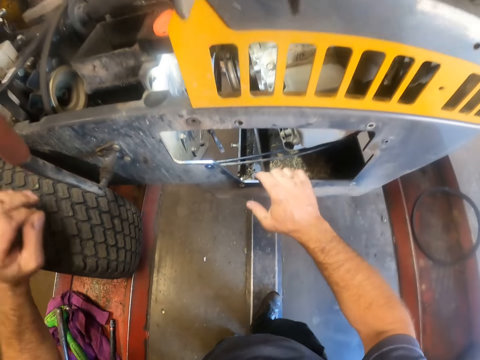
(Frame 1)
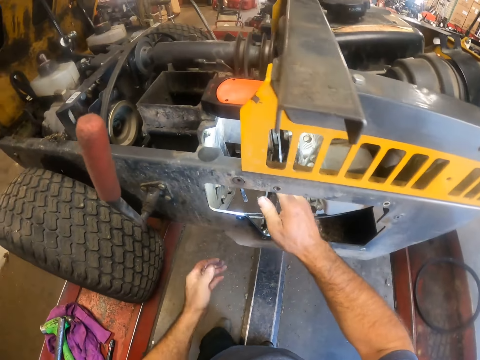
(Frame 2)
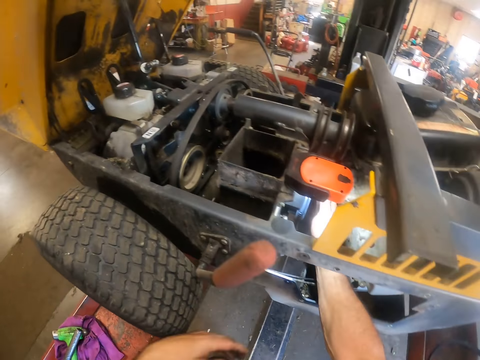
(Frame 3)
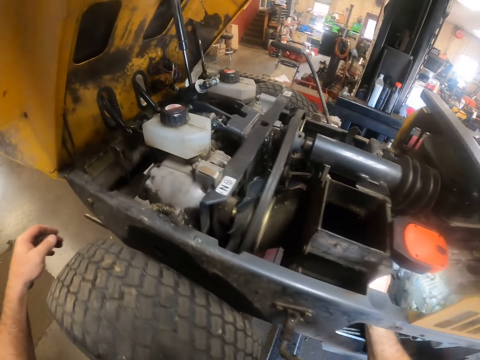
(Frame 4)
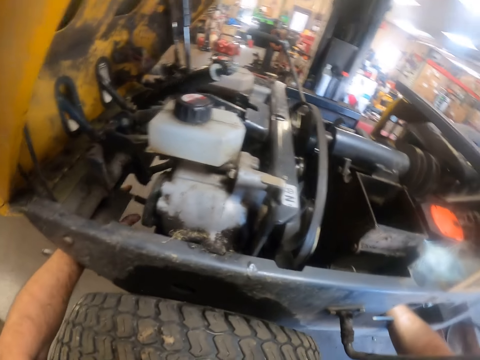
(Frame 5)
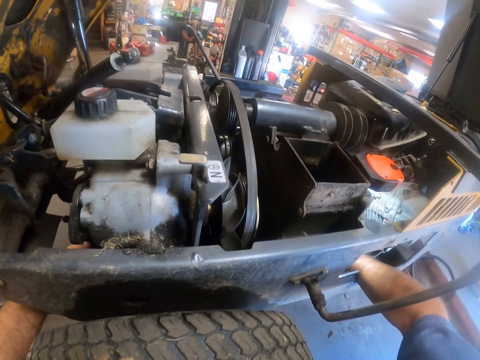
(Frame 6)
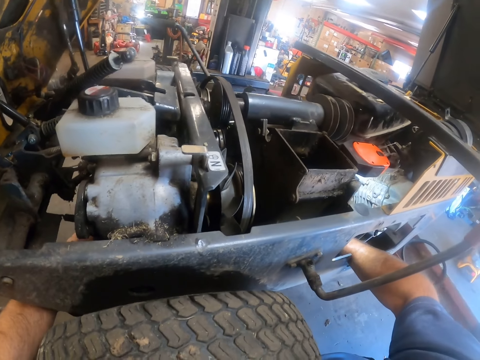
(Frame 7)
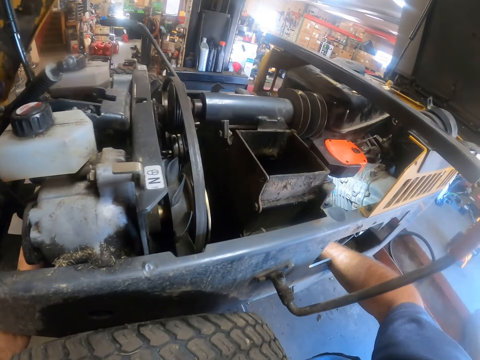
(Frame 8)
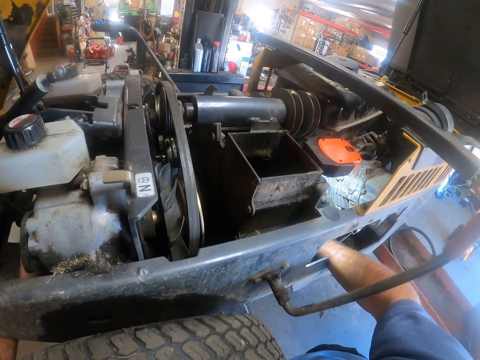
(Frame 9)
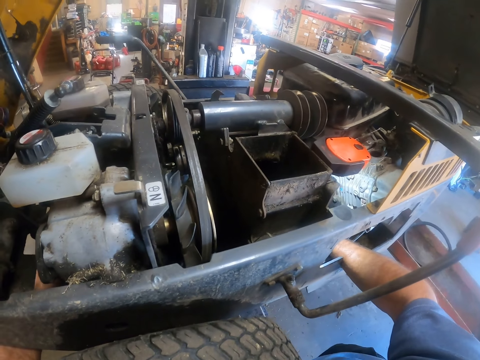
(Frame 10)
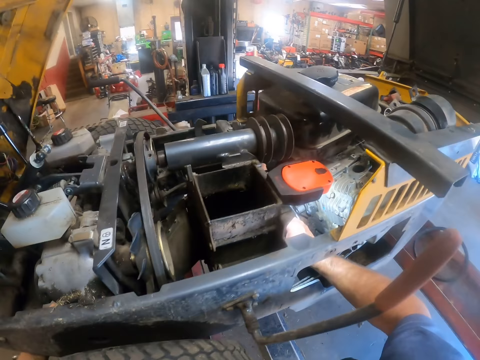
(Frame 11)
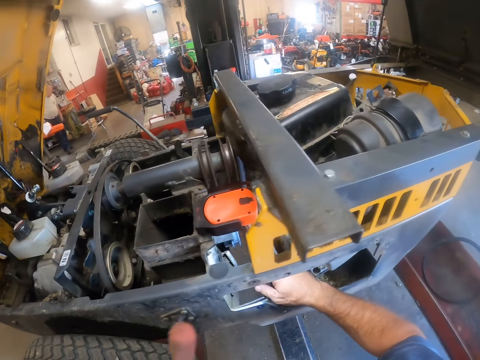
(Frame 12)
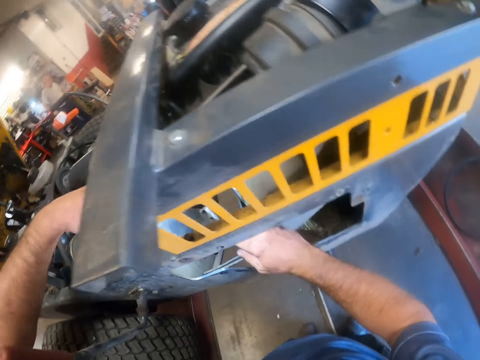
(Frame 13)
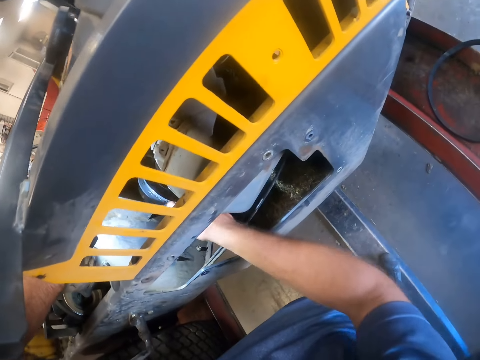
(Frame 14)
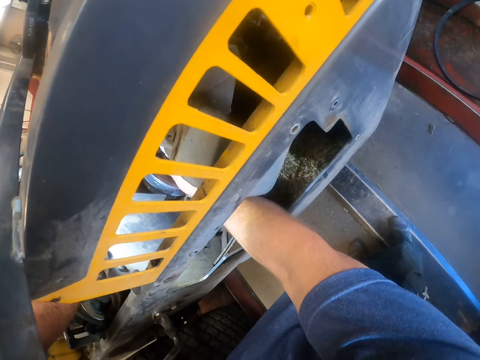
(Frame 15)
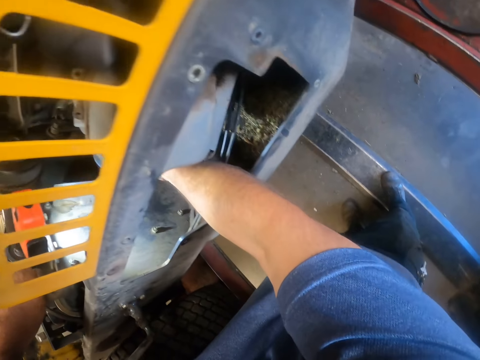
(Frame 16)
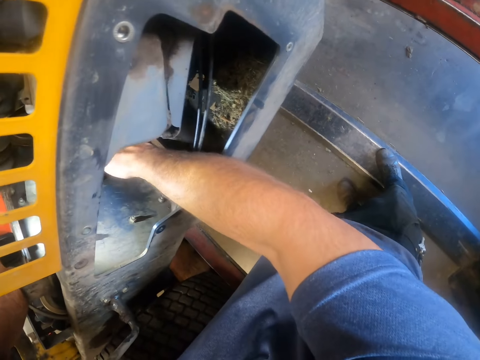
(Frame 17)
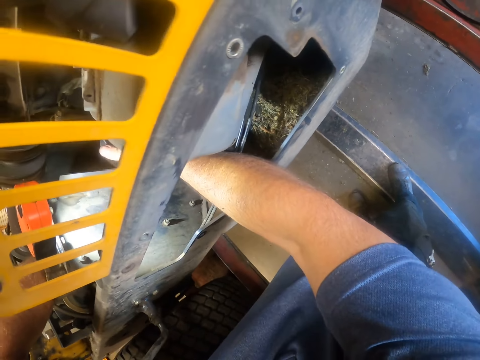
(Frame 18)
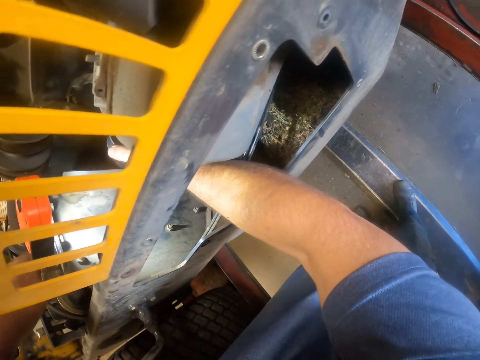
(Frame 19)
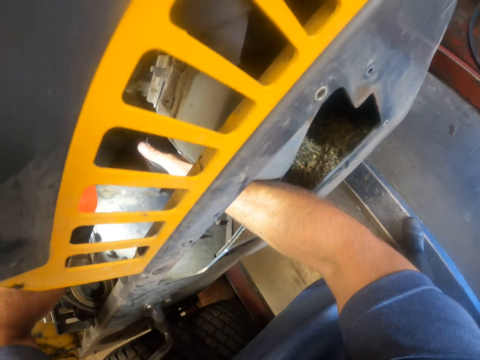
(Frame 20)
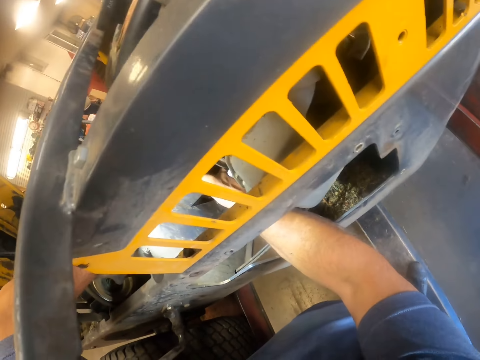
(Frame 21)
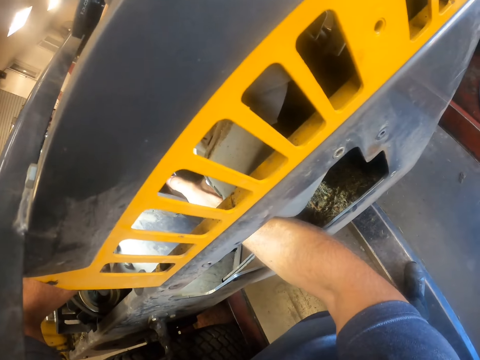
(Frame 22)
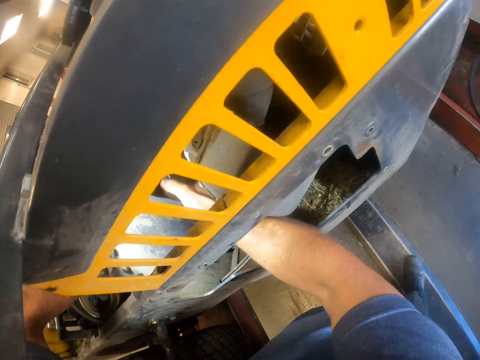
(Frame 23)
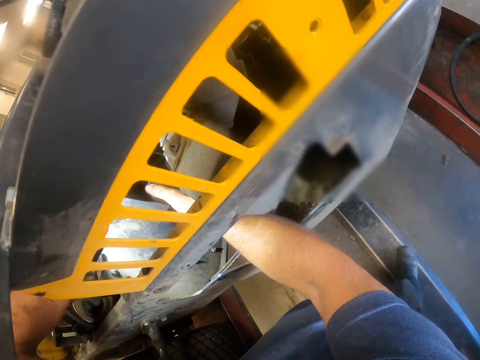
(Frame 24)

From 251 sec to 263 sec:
The camera wearer removes his left hand from the tyre. He puts his right hand into the riding mower. He puts his left hand into the riding mower. He fixes the lawn mower. He removes his left hand from the riding mower. He removes his right hand from the riding mower. He puts his left hand into the riding mower. A man walks around the room. The camera wearer puts his right hand into the riding mower. He adjusts the fan belt inside the riding mower with both hands.

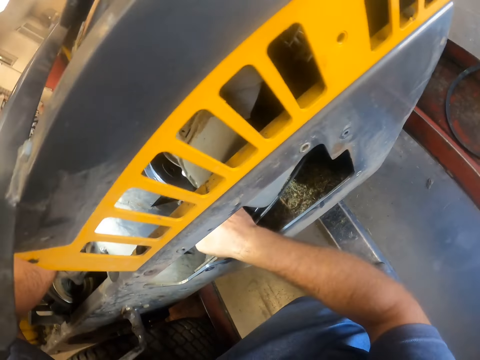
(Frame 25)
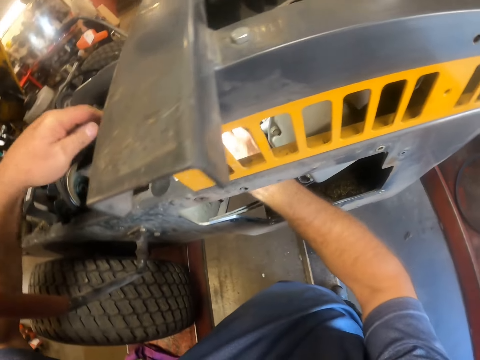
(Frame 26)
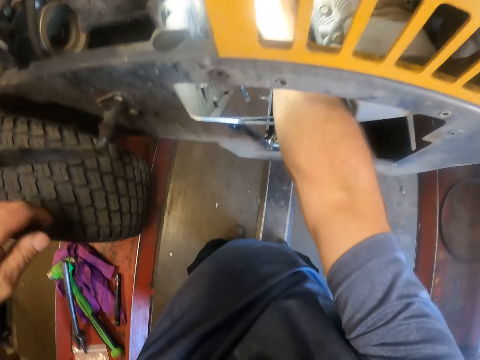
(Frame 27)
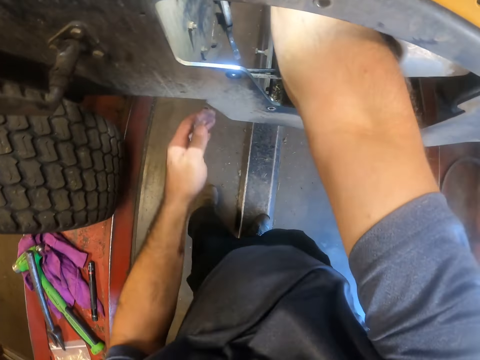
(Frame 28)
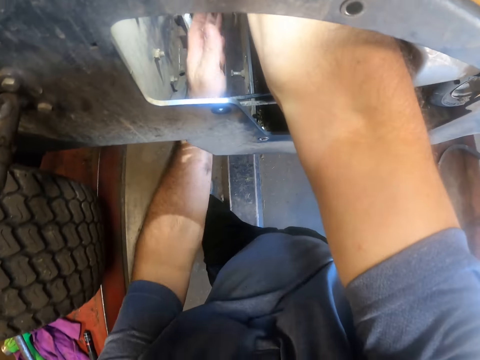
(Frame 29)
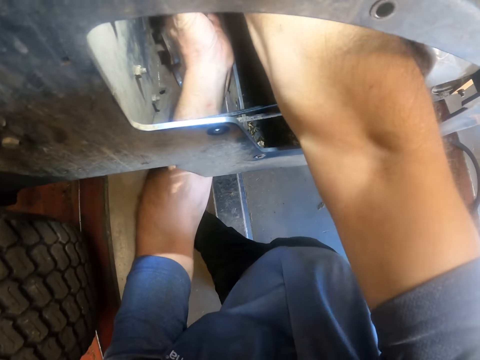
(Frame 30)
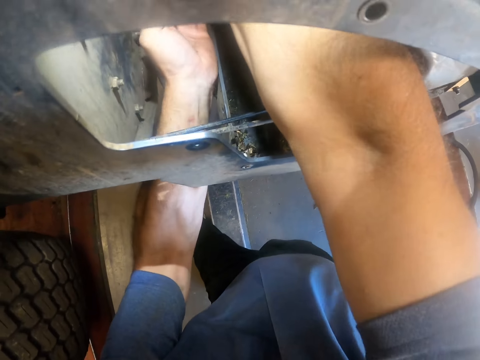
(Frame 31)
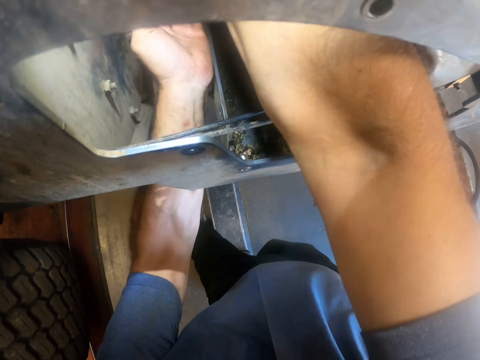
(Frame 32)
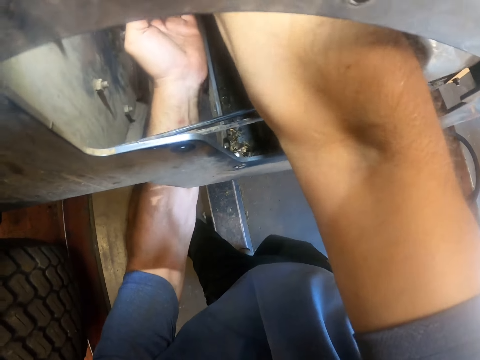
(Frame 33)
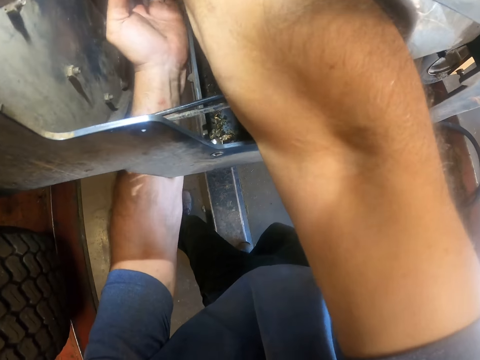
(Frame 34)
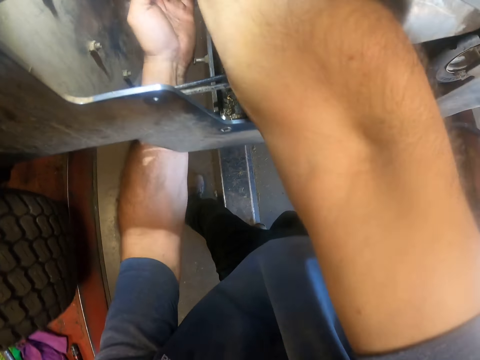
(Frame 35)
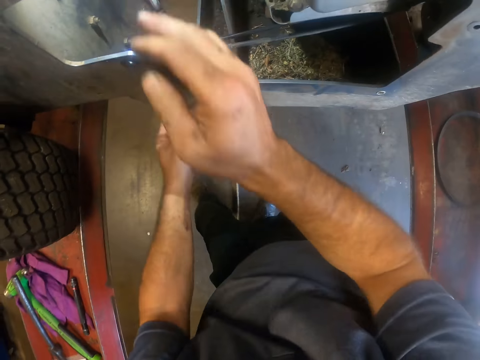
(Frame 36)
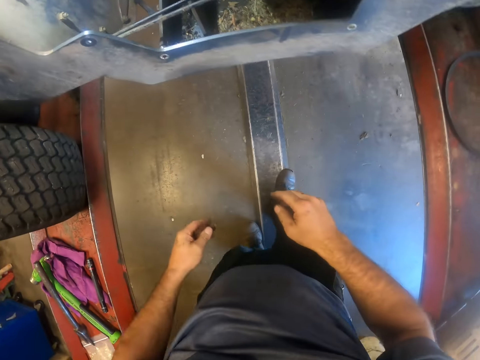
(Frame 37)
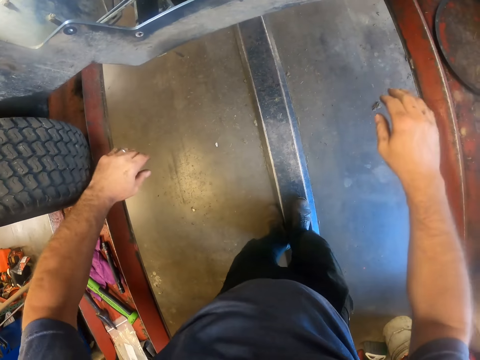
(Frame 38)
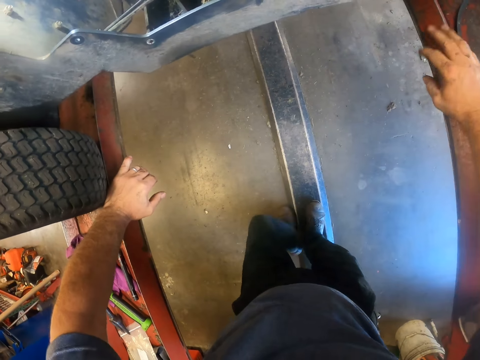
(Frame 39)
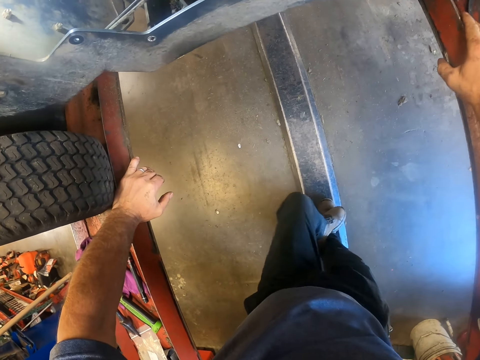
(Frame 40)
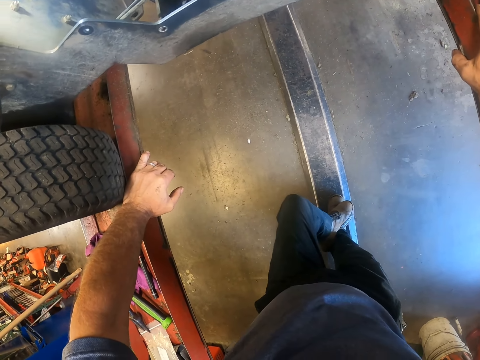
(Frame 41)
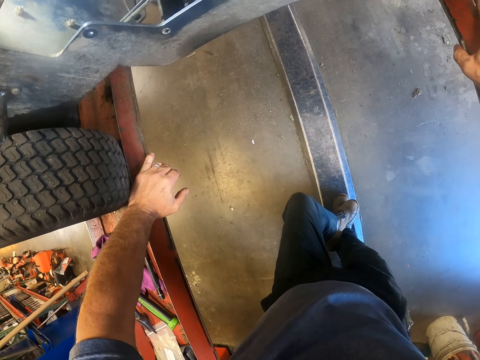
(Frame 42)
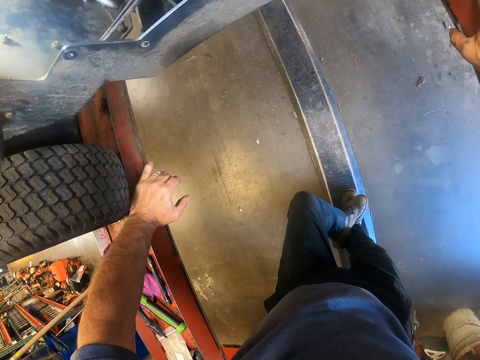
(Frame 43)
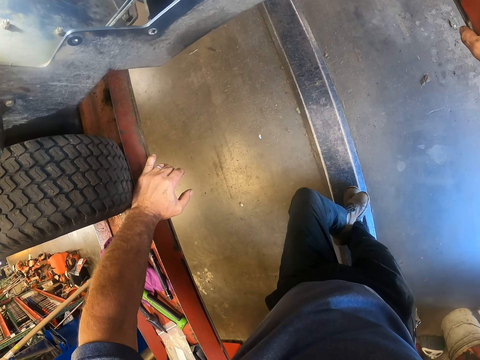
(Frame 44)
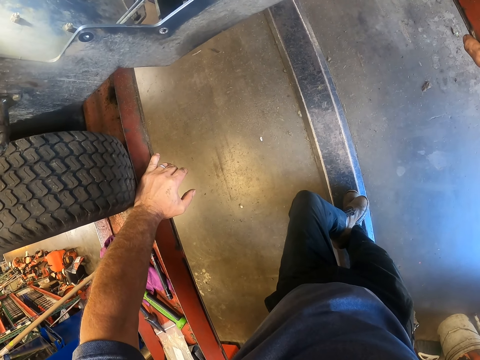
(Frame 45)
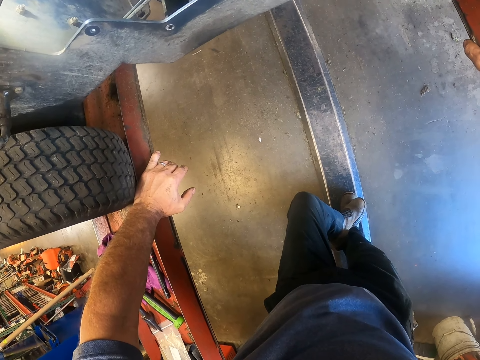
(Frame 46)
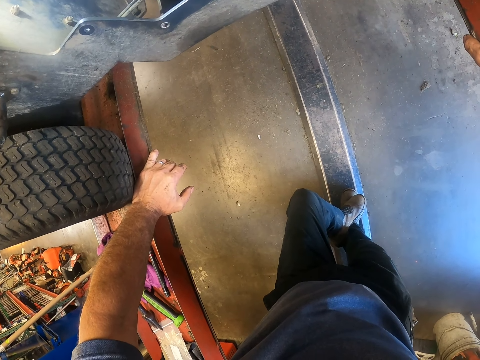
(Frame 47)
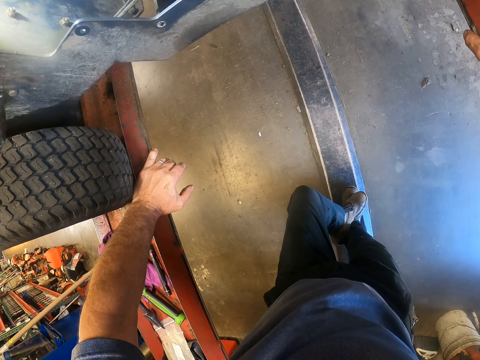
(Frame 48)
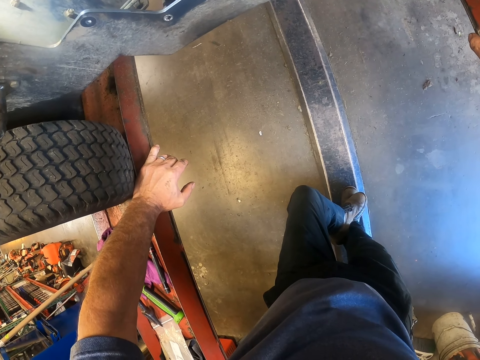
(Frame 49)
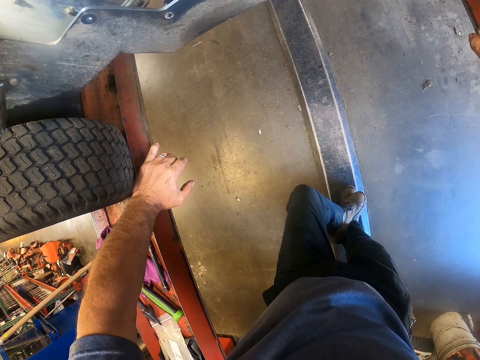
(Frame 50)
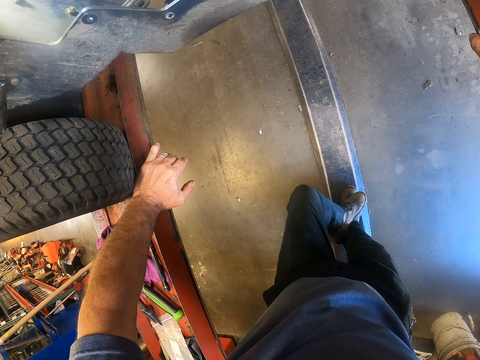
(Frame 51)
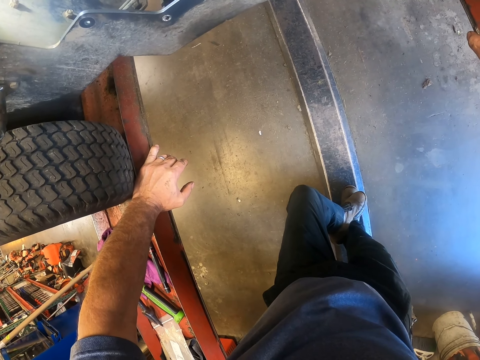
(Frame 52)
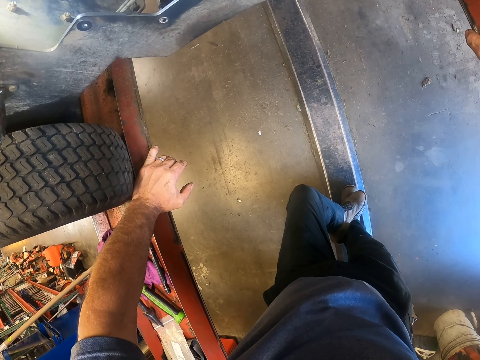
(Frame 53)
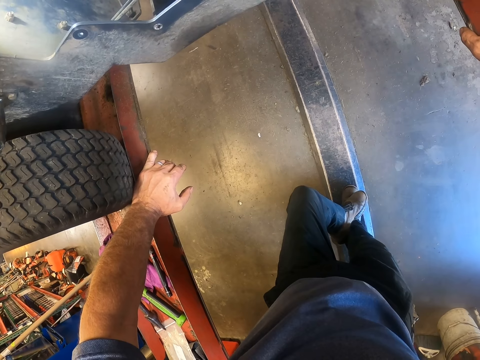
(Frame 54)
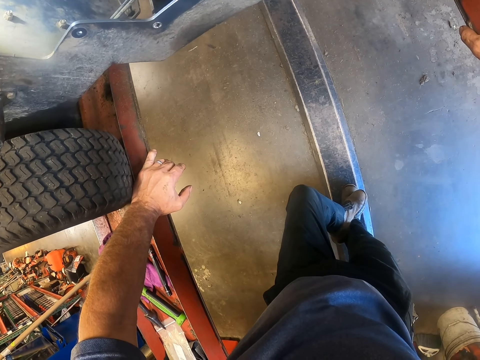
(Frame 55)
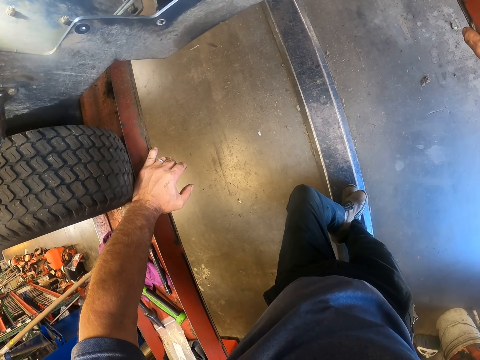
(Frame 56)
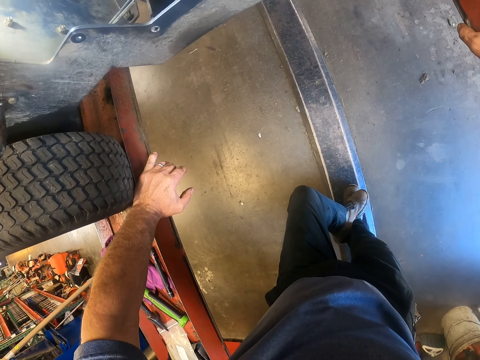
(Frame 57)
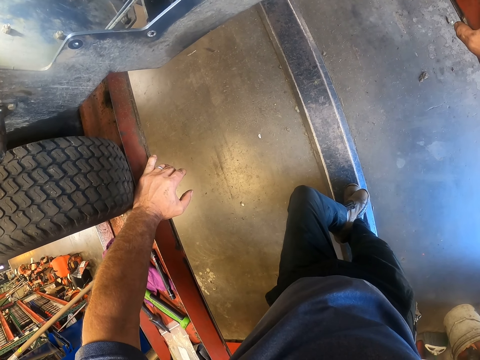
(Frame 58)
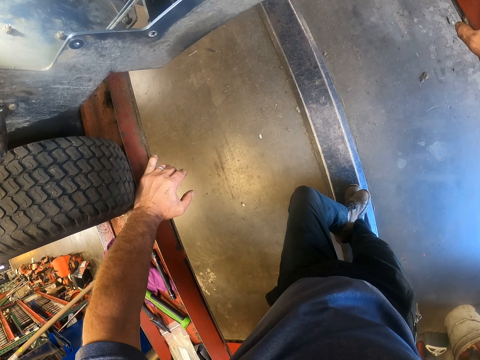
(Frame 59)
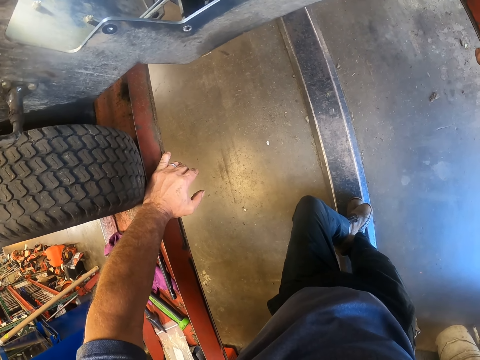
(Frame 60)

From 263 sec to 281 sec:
The camera wearer removes his left hand from the riding mower. He puts his left hand into the riding mower. He adjusts the fan belt inside the riding mower with both hands. He removes both hands from the riding mower. He looks at the lawn mower. He places both hands on the hydraulic lift.
